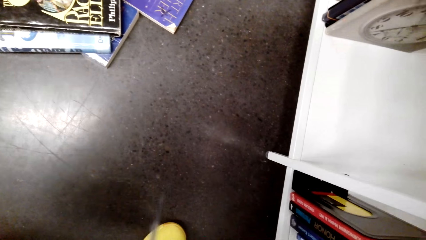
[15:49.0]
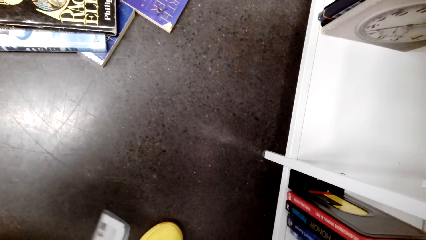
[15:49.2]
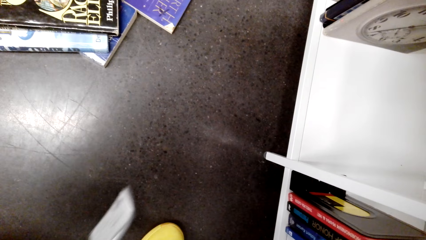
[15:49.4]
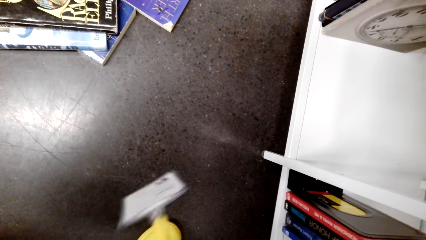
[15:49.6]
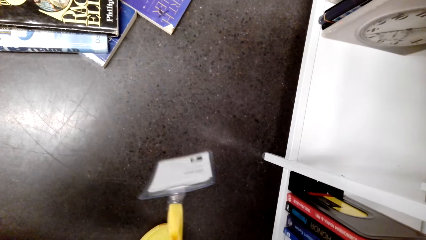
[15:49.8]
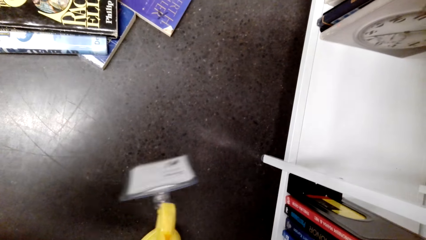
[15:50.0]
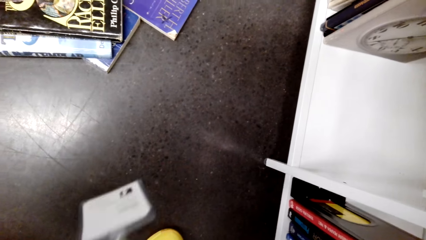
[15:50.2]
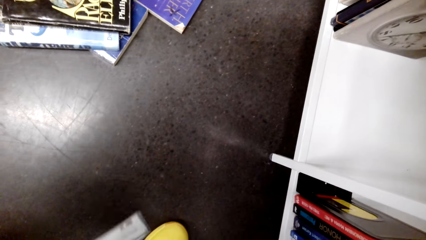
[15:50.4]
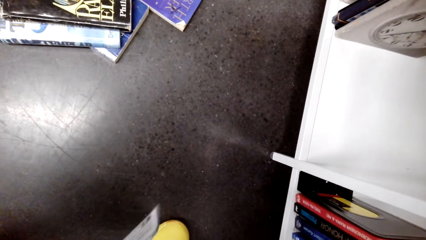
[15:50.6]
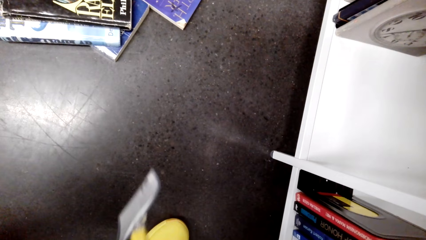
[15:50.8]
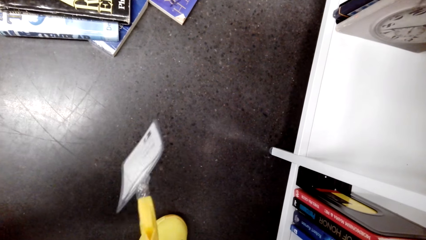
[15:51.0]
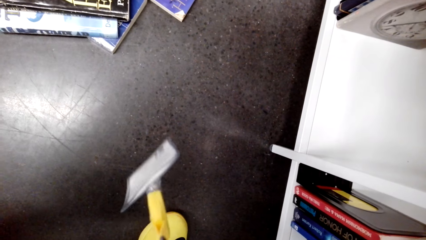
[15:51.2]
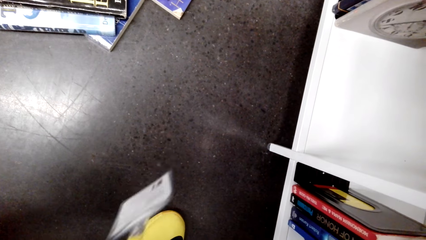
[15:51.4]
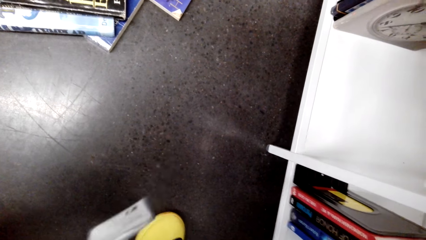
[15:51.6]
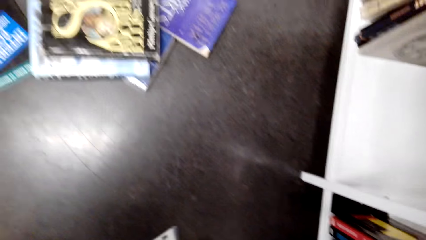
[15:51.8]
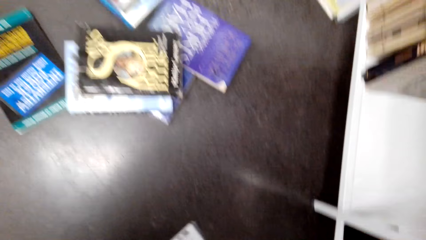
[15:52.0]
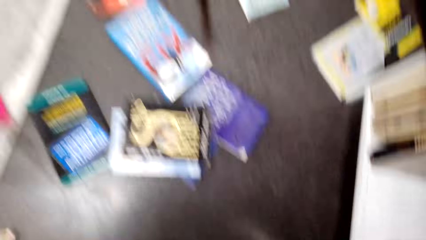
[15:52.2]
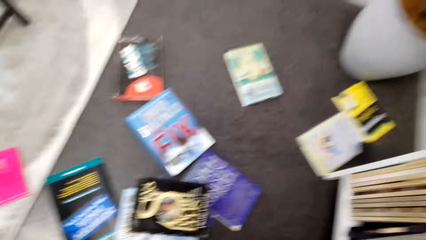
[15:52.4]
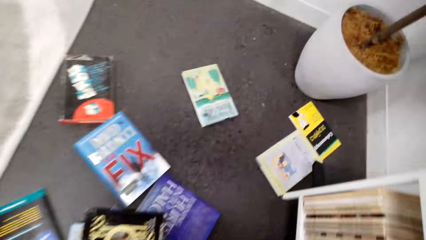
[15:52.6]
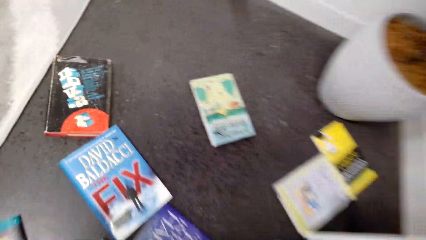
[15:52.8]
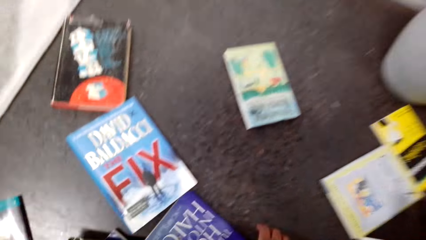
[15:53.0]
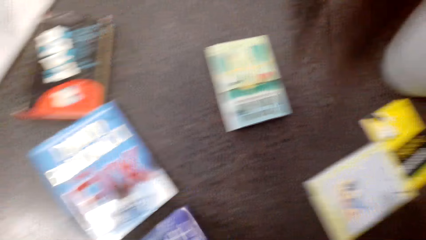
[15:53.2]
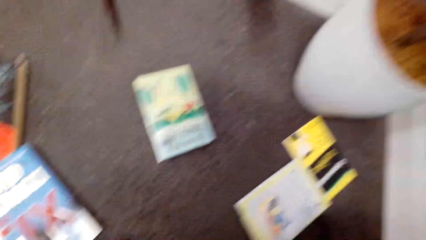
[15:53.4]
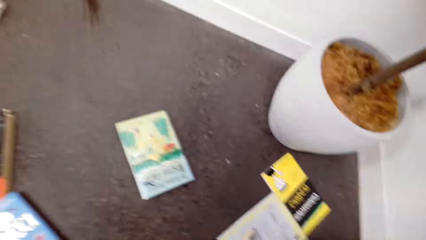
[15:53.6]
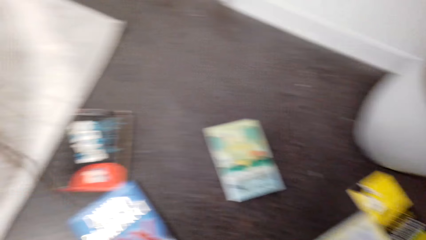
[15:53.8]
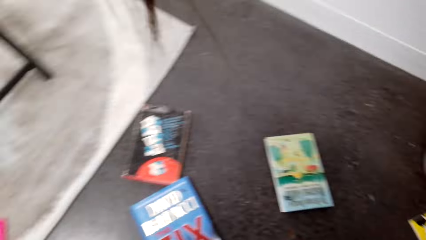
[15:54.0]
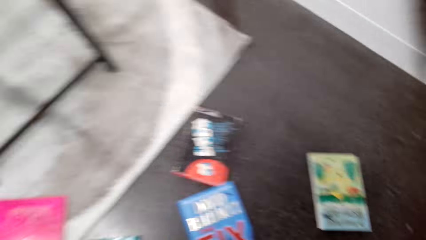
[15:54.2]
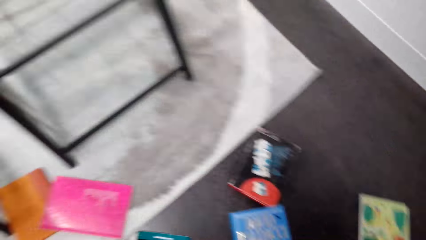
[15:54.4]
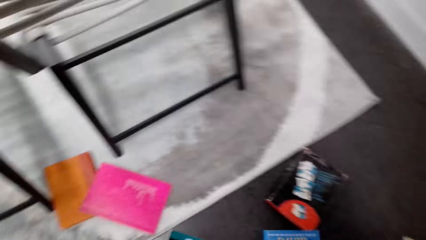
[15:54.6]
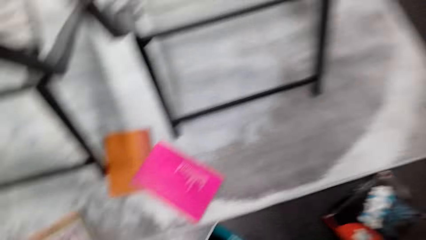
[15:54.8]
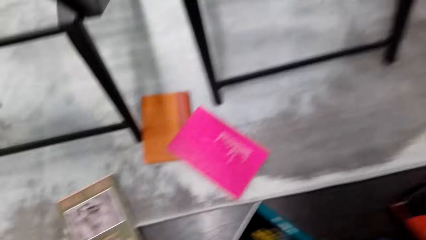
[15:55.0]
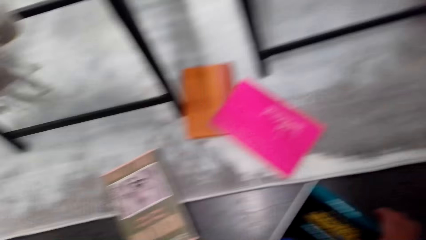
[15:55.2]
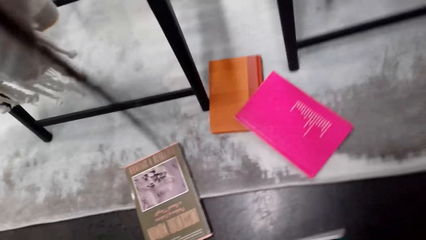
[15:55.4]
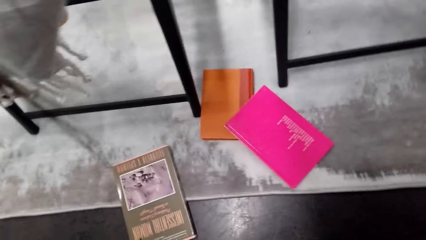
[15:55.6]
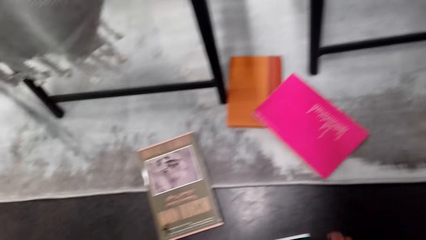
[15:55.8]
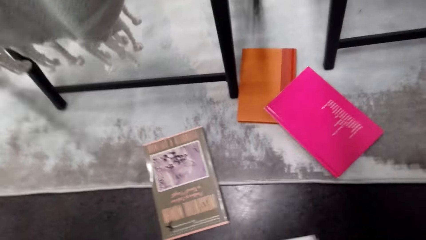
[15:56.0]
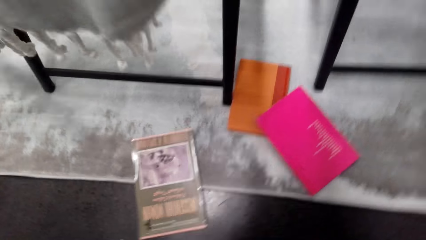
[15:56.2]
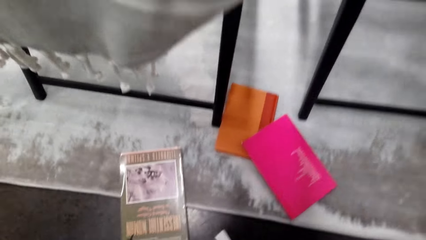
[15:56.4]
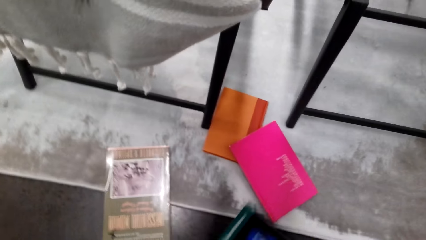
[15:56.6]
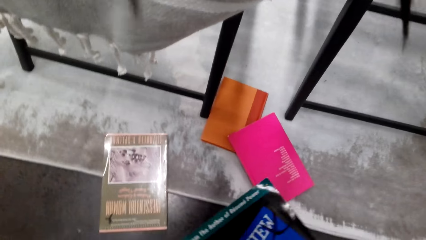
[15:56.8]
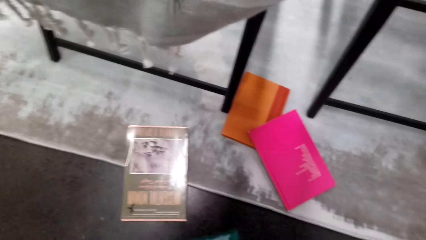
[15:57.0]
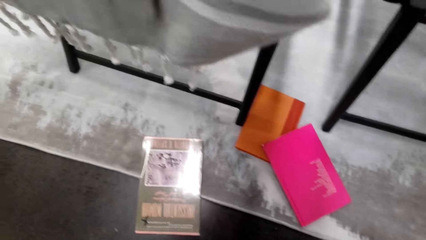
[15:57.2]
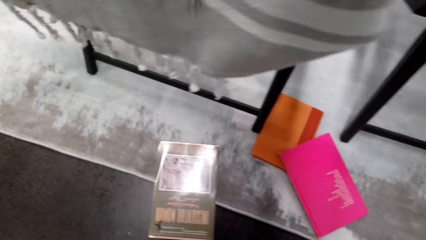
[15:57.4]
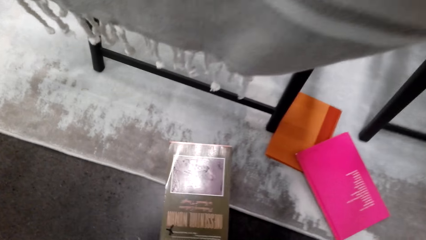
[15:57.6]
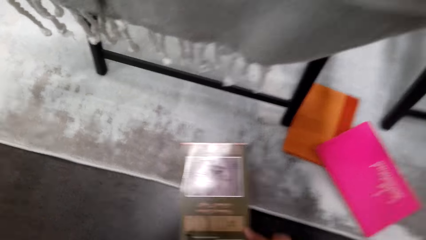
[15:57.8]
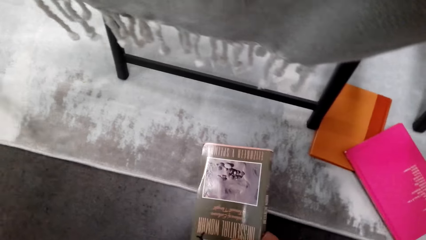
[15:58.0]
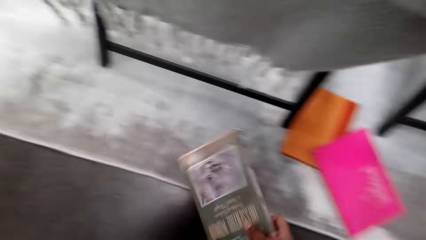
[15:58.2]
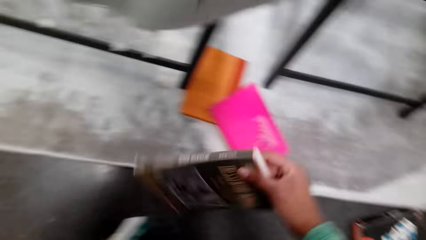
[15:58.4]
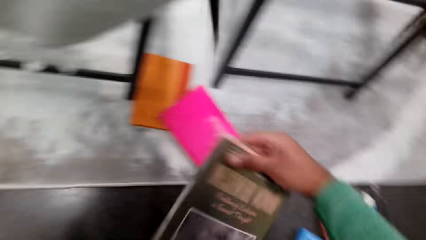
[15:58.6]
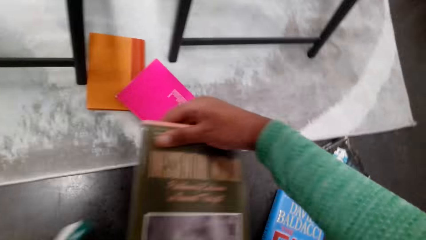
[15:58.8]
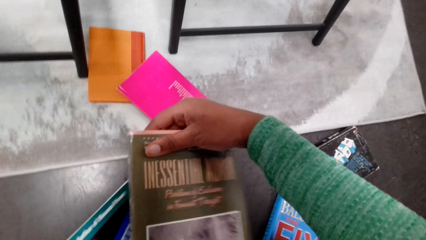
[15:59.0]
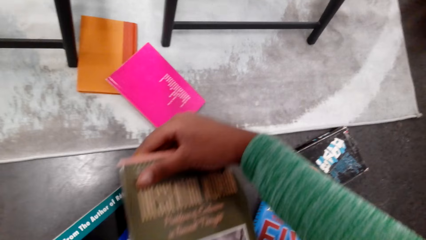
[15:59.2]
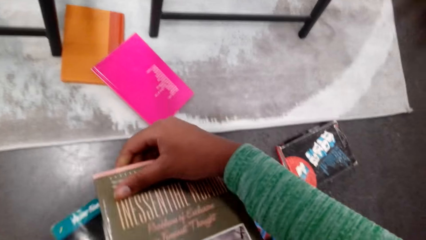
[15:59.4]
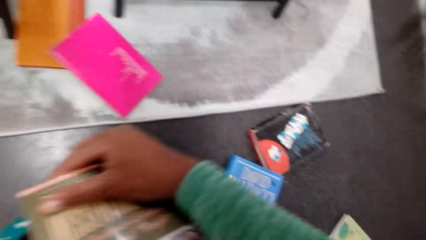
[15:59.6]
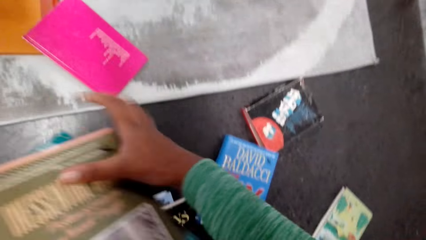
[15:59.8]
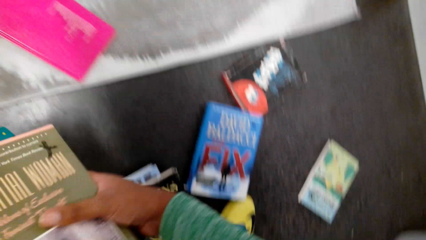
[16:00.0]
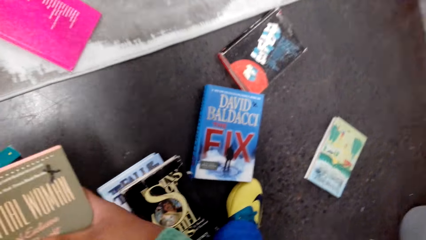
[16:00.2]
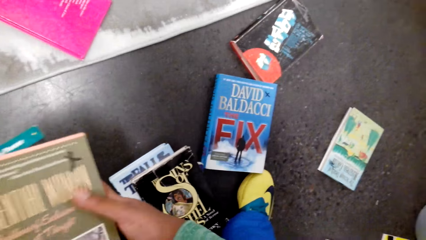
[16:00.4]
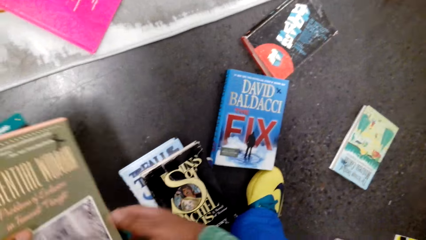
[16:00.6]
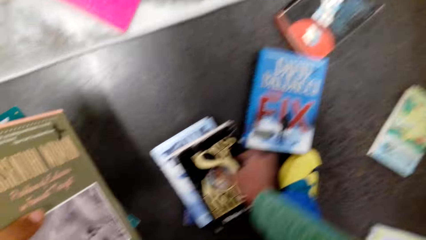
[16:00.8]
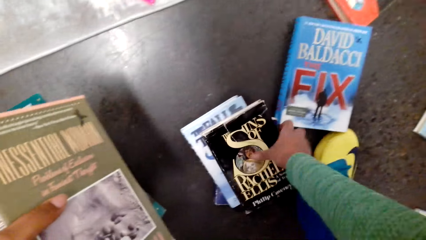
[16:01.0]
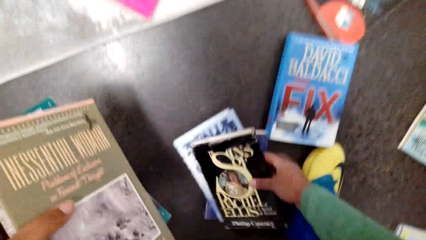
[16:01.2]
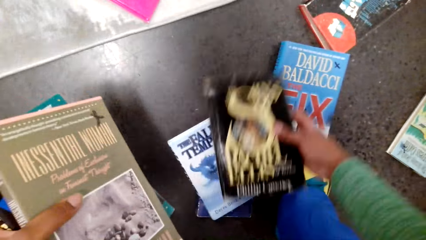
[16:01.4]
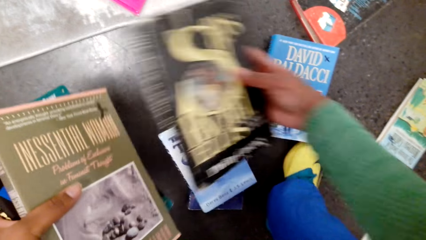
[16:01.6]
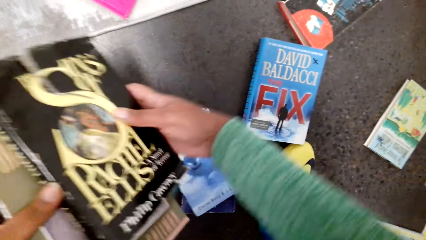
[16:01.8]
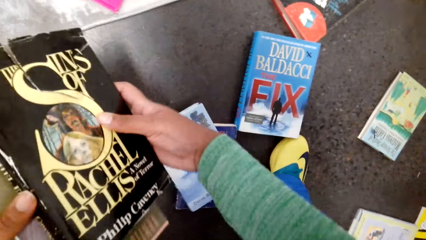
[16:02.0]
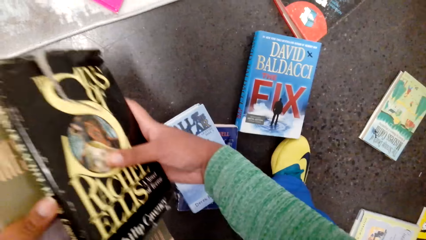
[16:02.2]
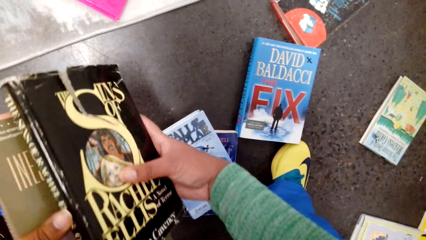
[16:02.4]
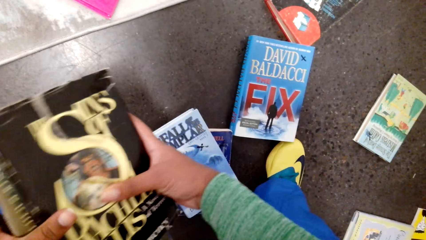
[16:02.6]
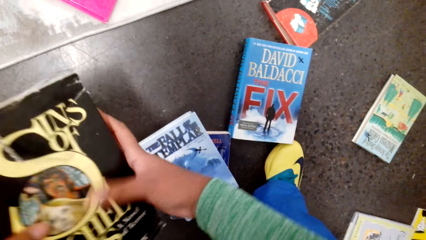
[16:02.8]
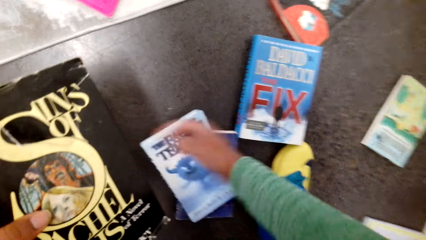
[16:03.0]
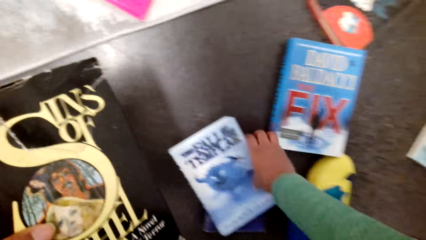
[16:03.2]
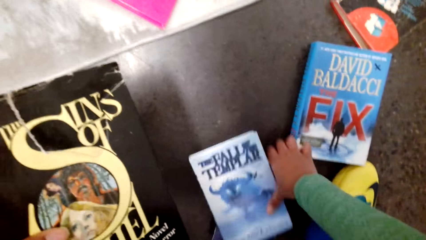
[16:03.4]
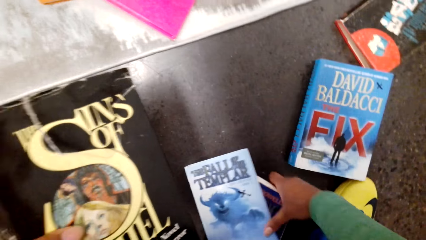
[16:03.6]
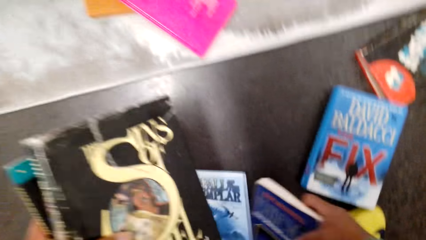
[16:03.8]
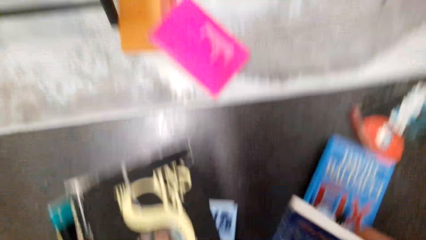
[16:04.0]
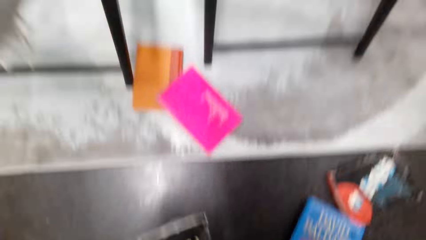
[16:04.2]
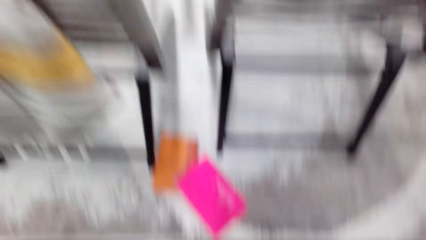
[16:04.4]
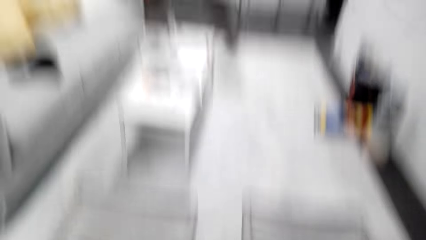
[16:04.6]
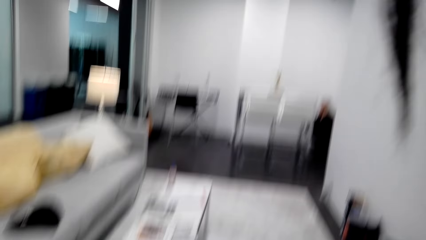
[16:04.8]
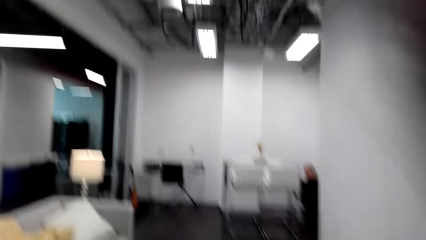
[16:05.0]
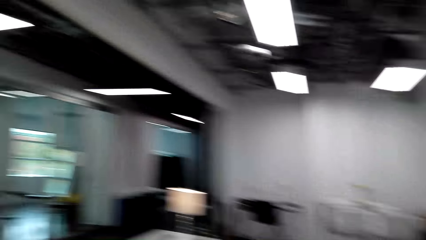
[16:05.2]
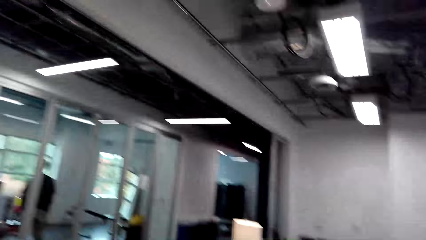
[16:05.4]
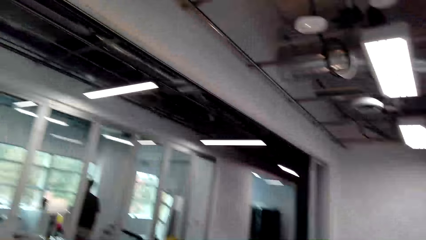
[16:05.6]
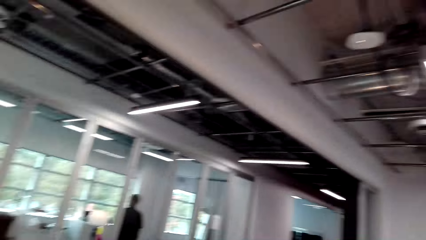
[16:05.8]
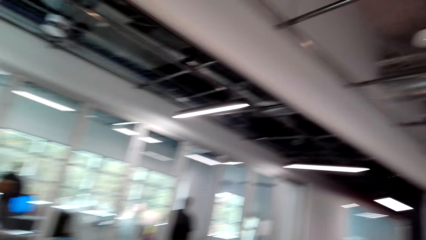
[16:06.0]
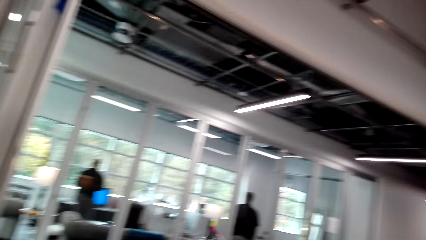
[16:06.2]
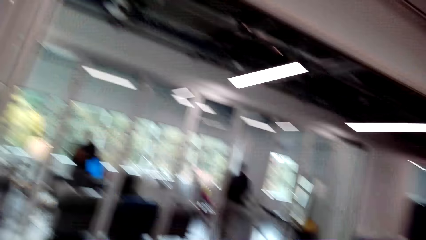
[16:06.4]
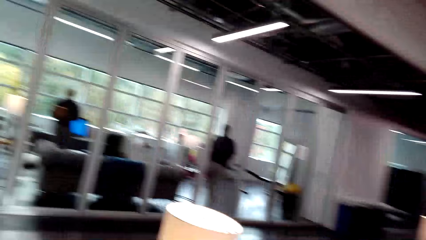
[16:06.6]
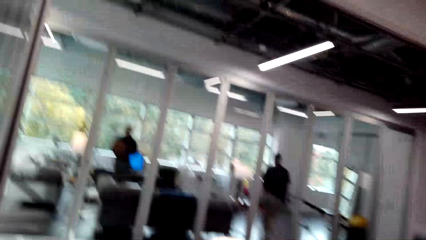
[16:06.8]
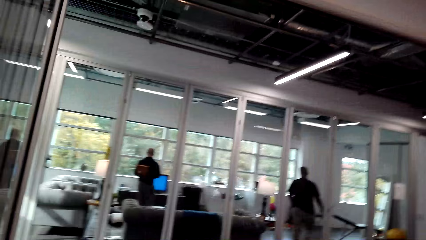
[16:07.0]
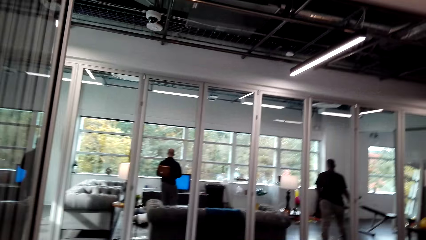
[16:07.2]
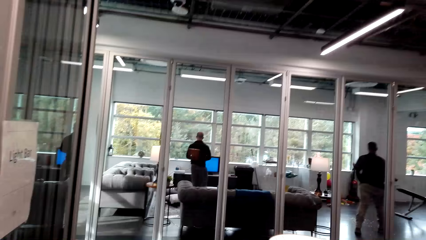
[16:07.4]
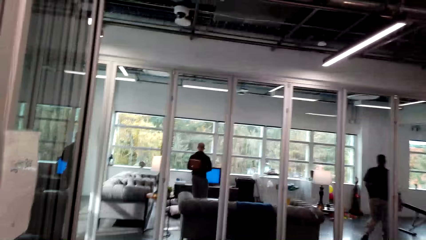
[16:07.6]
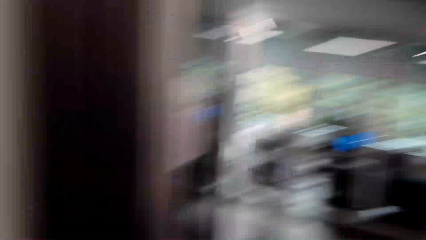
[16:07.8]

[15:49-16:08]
The camera wearer picks books.
